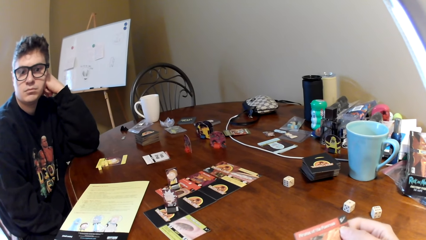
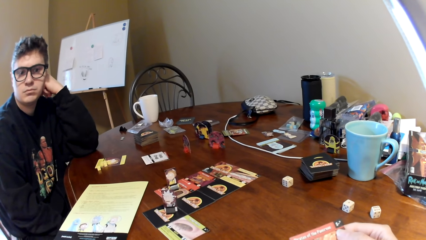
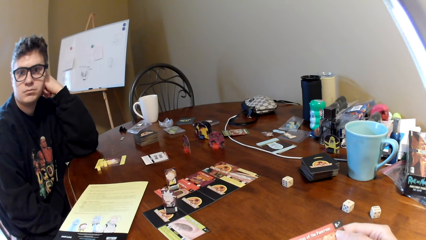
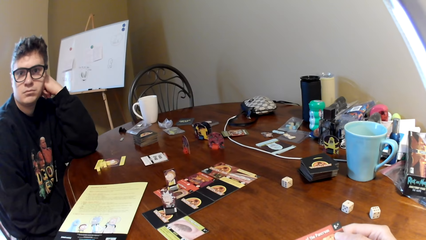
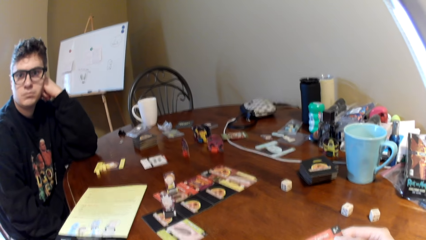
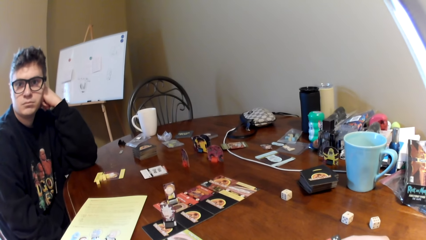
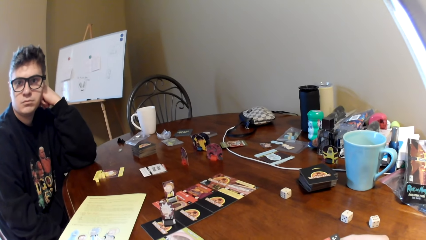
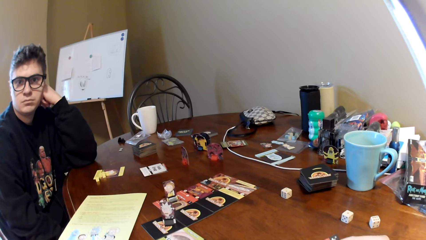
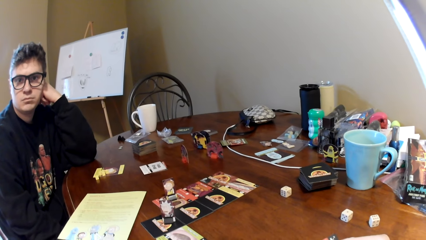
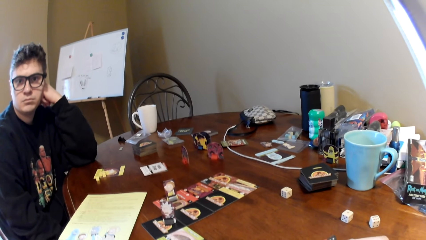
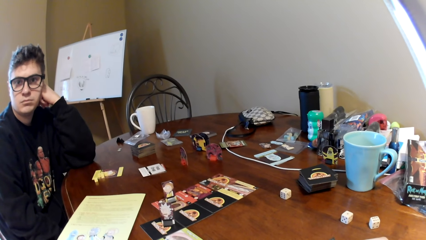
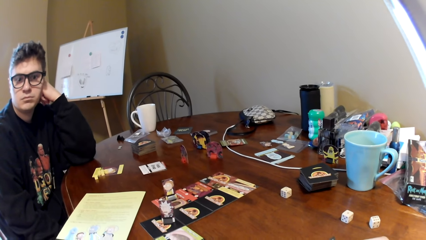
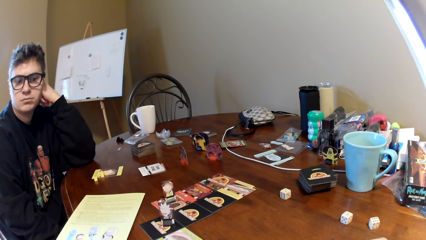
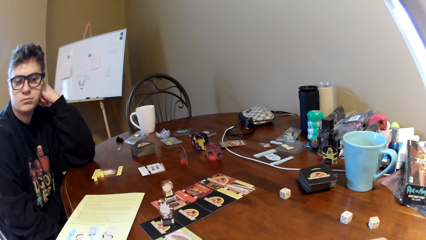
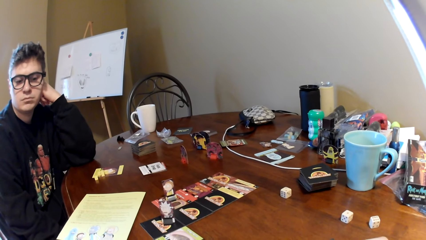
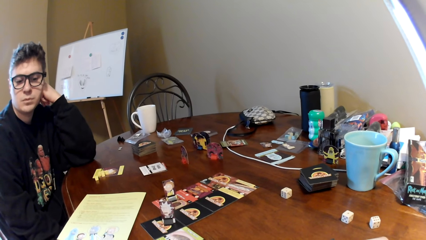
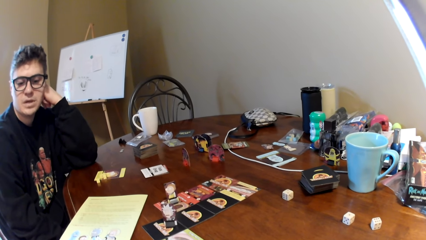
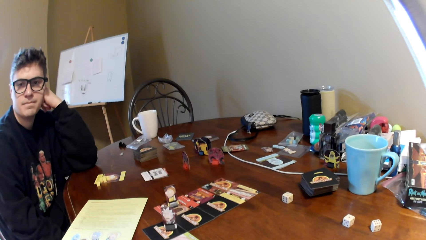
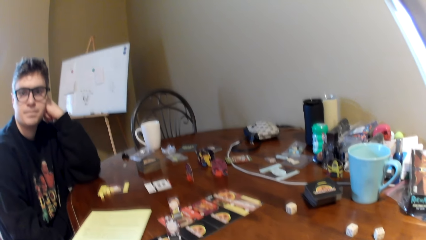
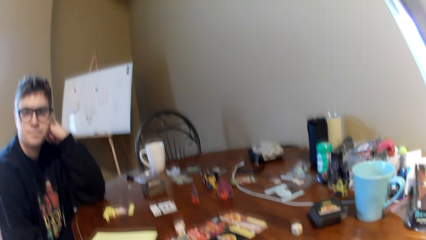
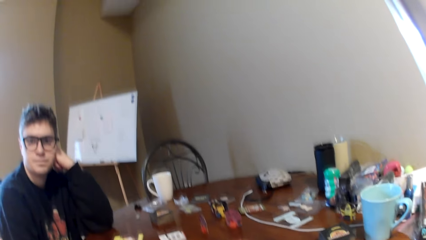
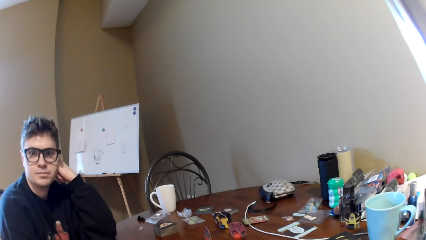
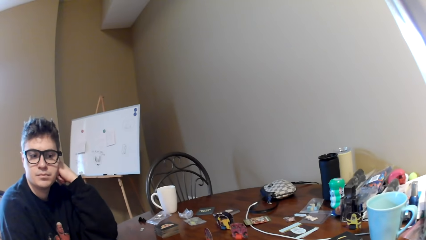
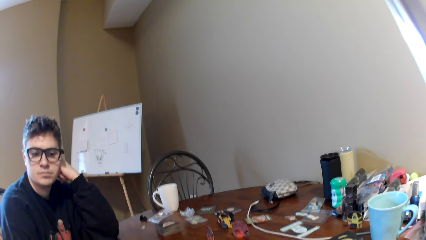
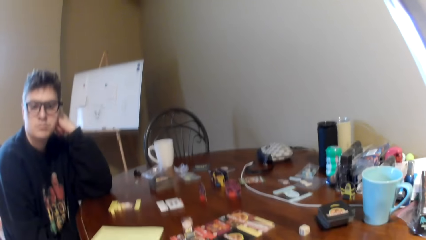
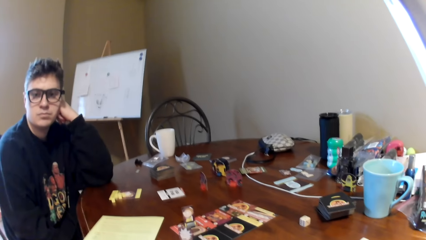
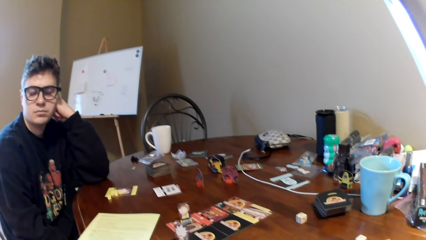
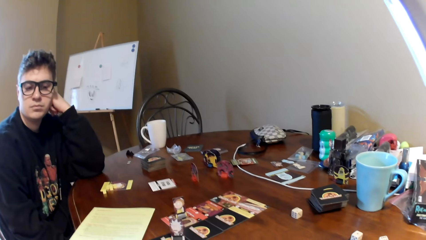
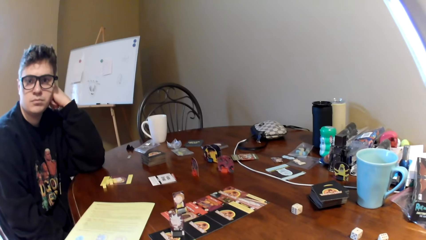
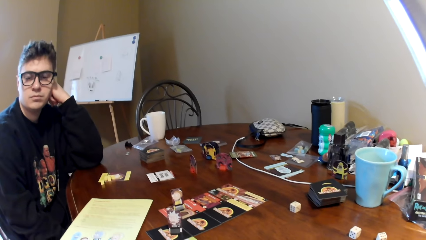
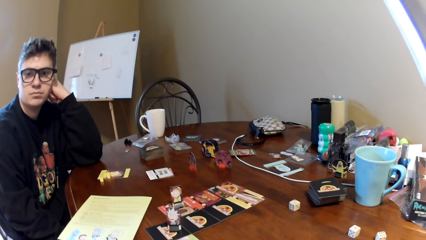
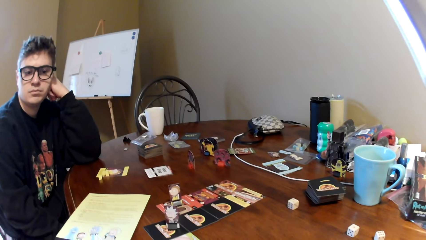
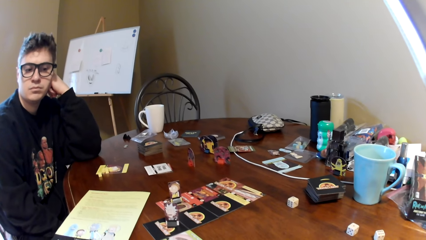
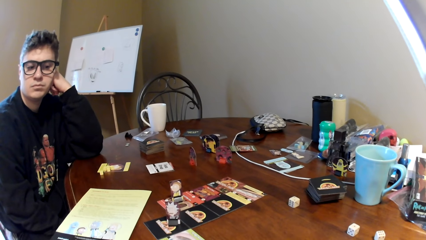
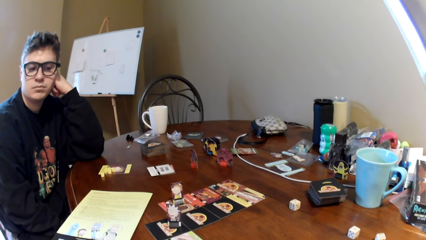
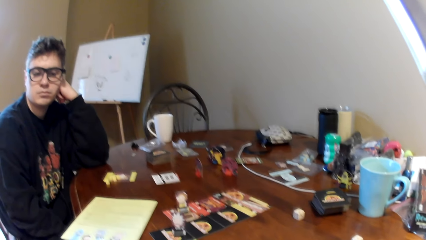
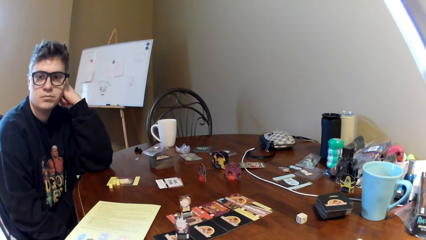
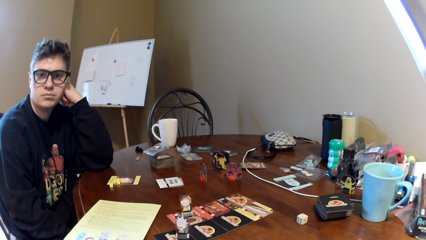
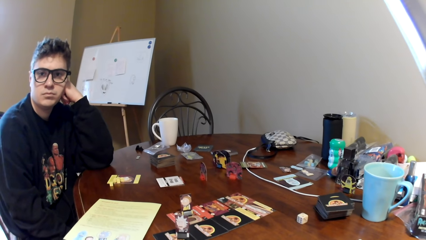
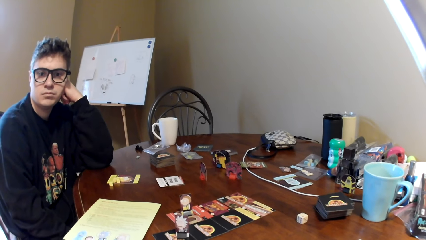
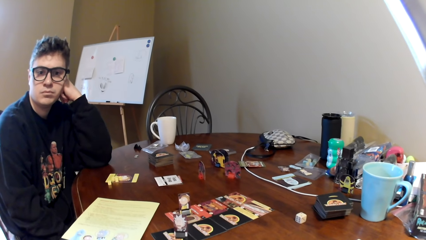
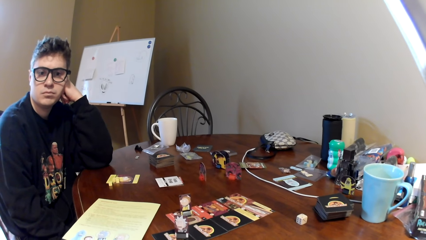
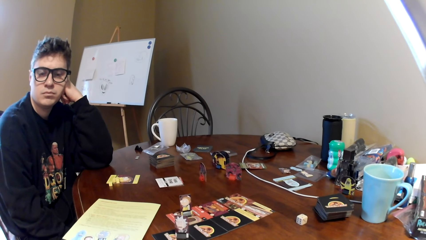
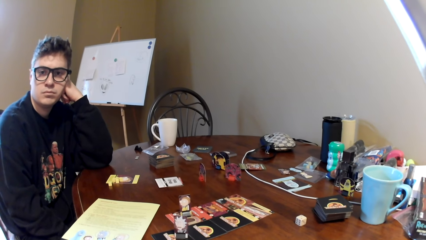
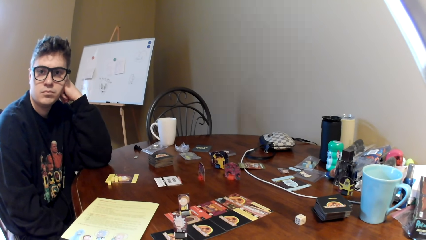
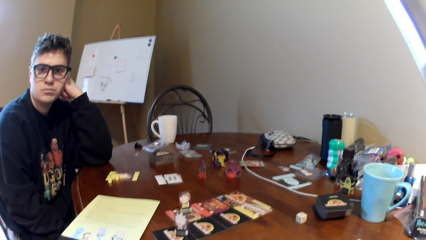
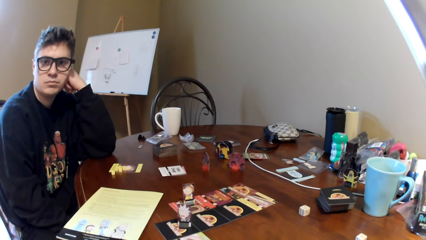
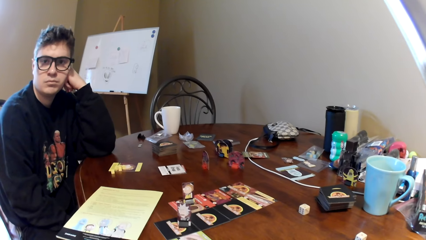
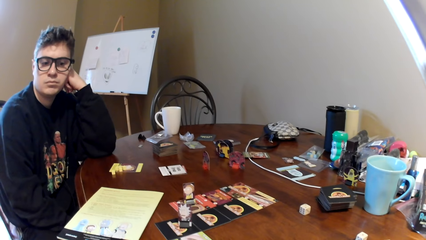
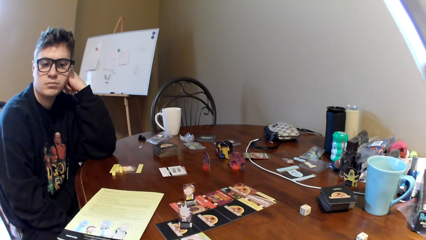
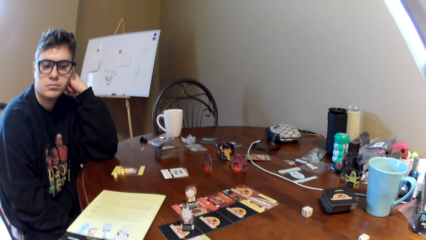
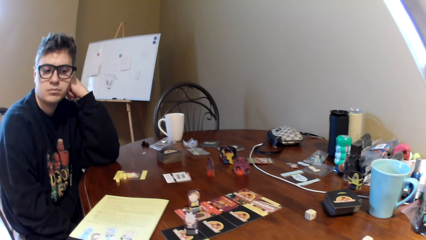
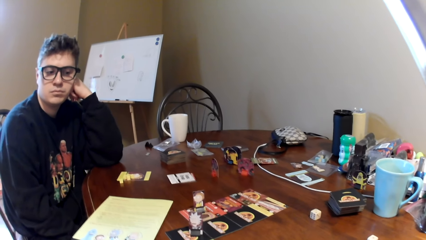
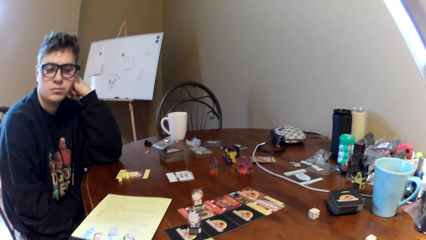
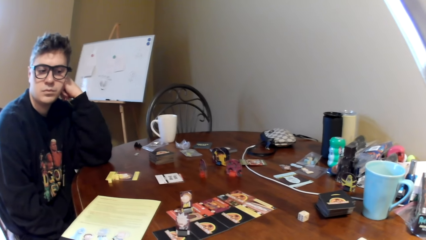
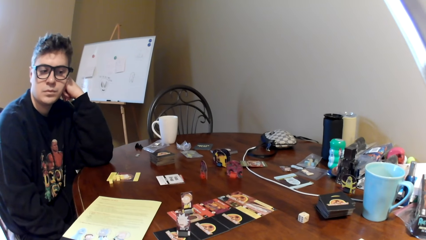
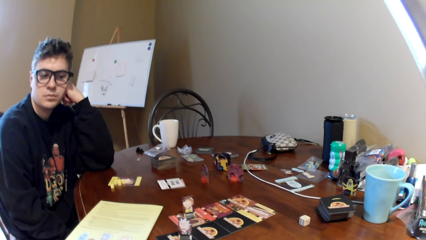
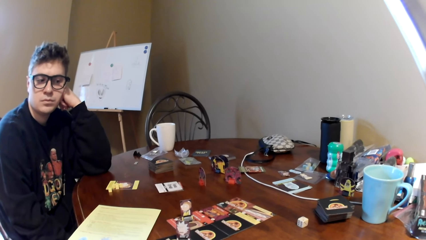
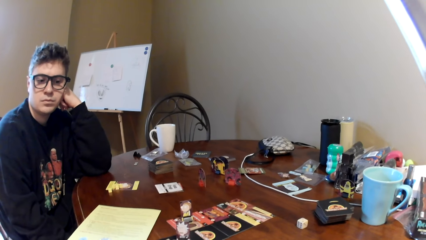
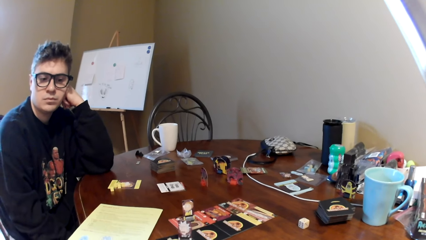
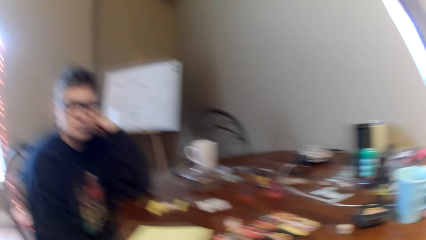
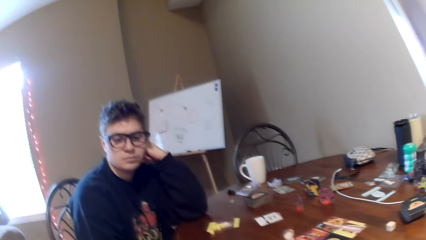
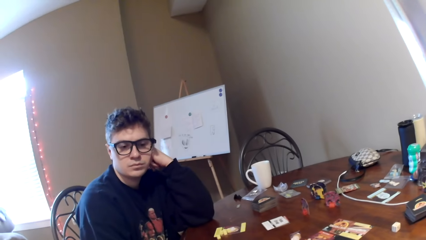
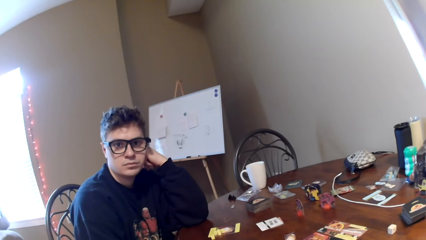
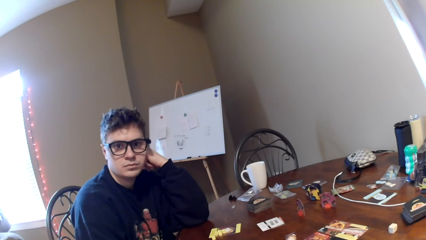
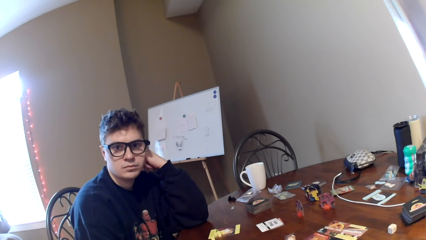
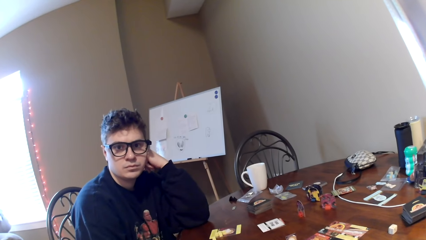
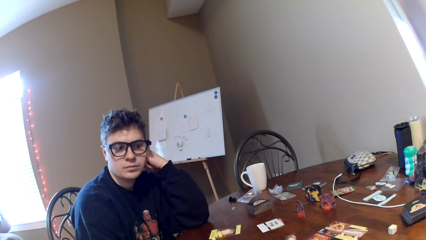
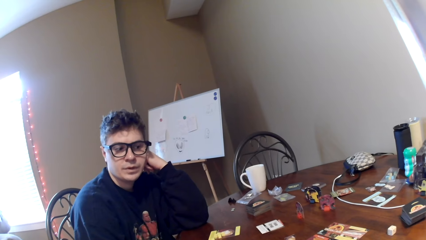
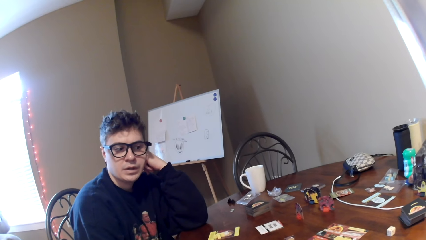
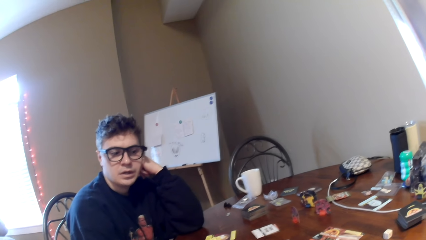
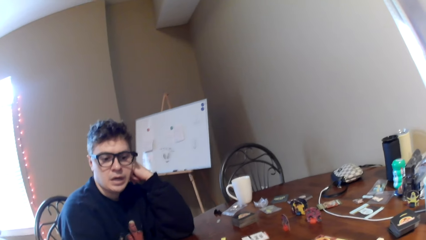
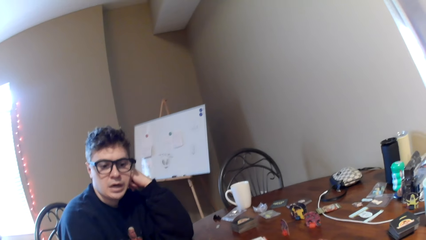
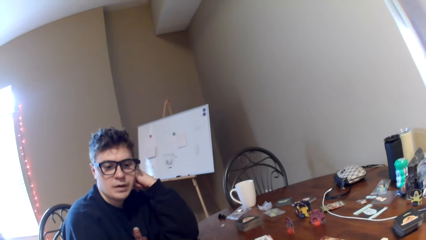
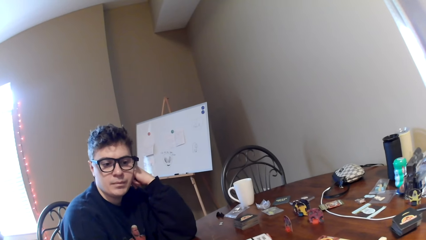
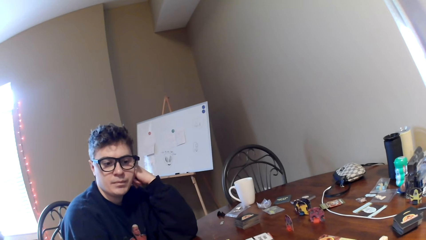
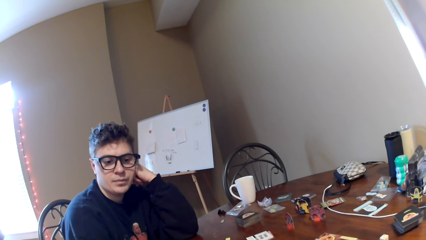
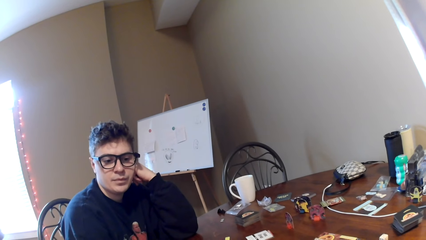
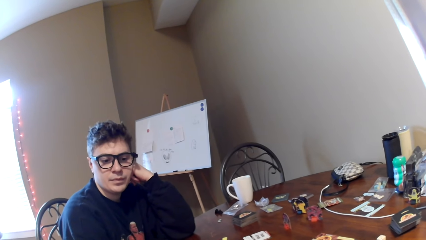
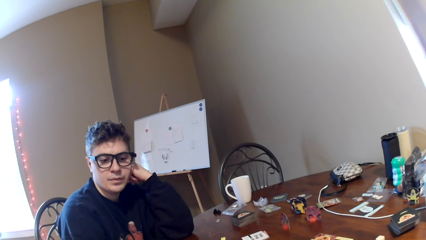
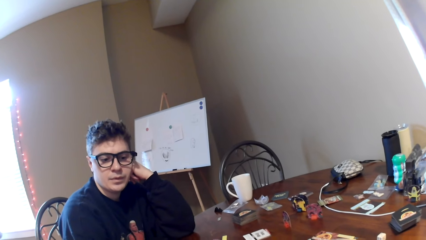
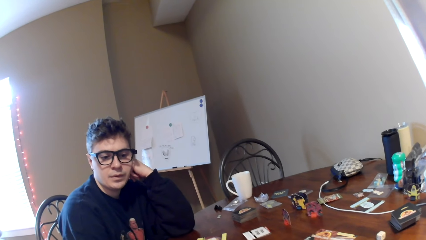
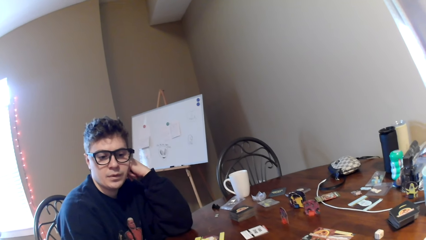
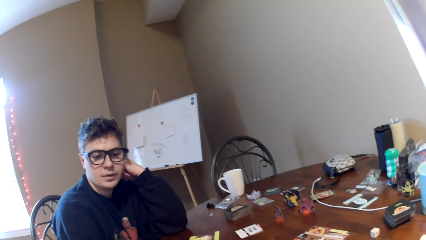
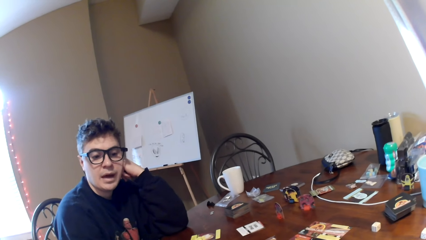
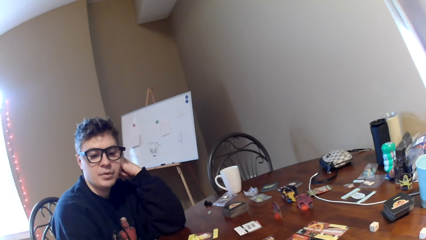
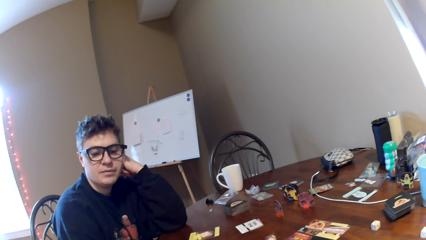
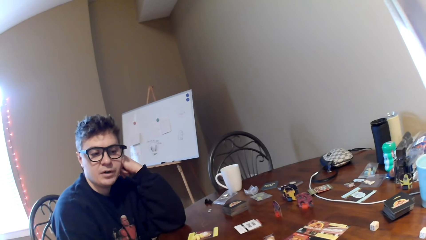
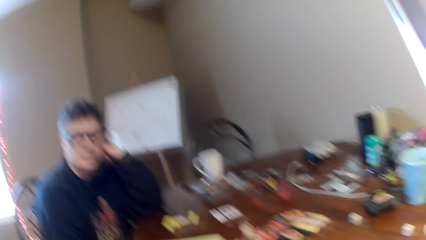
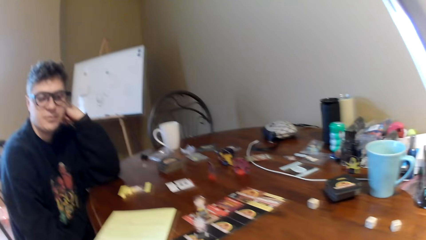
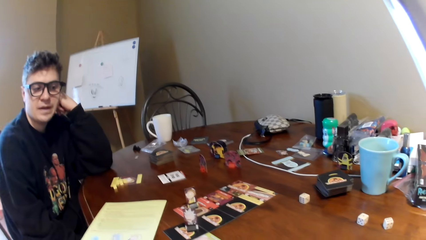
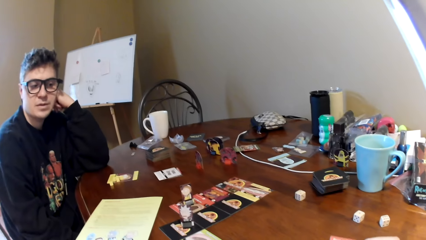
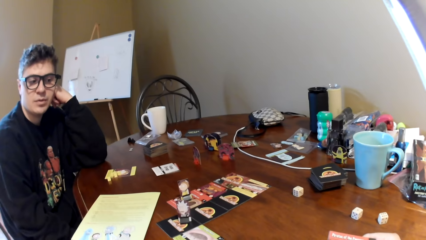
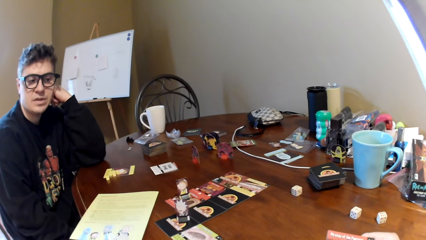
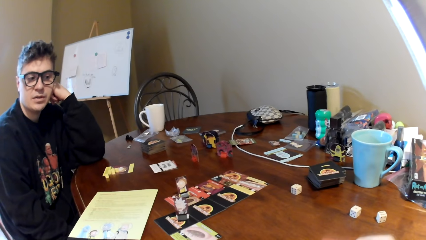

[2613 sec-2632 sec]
The camera wearer looks at the man. They look around. They look at the man. The man converses with the camera wearer.
